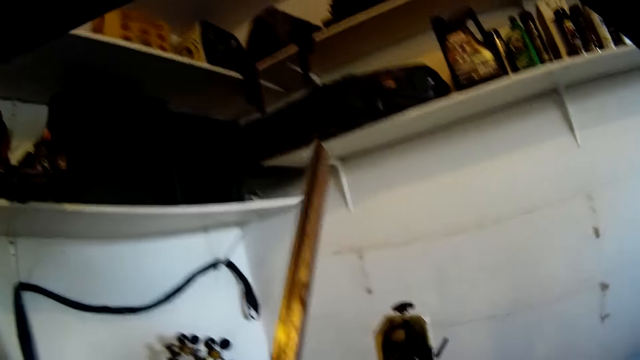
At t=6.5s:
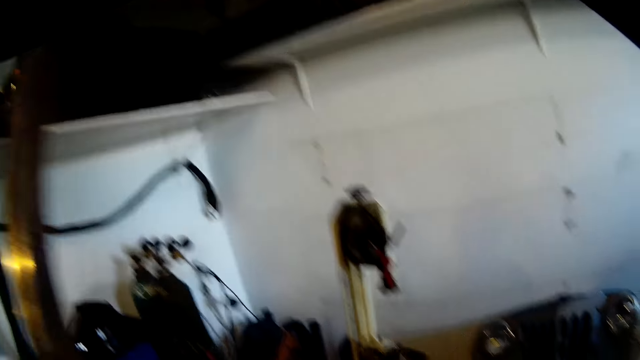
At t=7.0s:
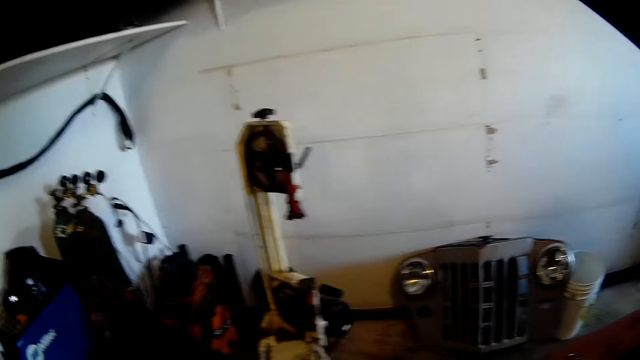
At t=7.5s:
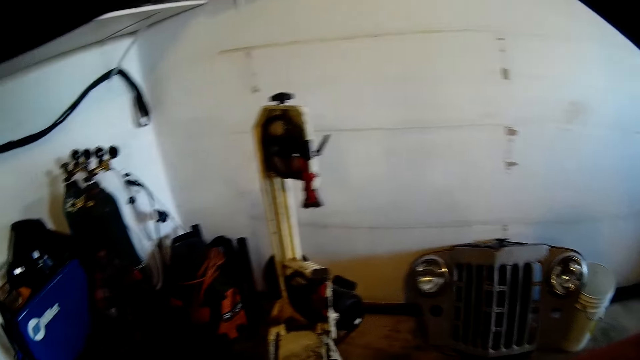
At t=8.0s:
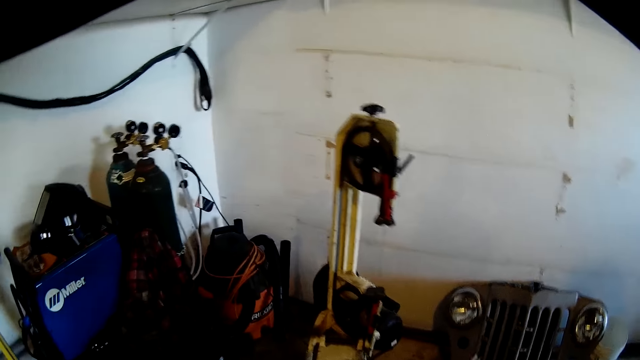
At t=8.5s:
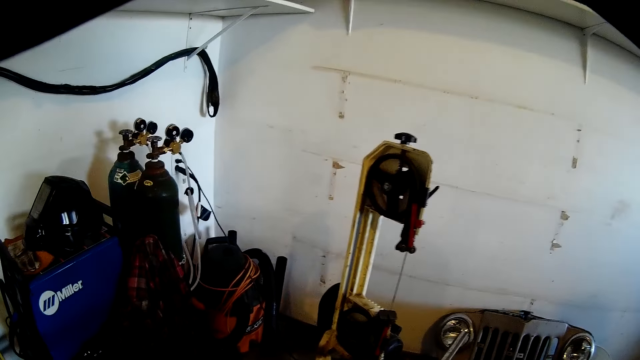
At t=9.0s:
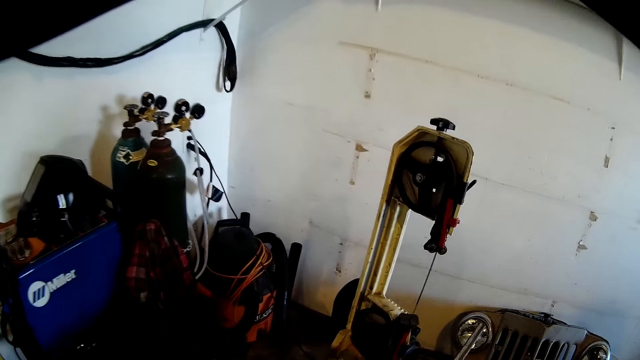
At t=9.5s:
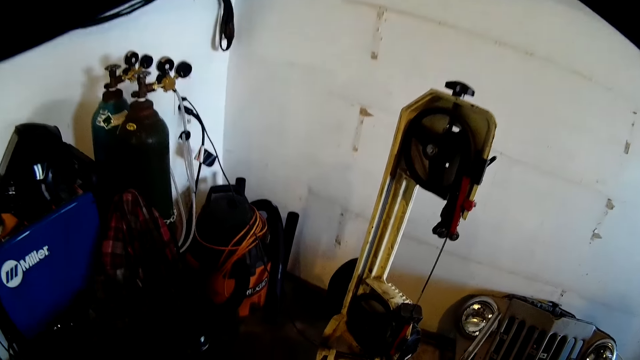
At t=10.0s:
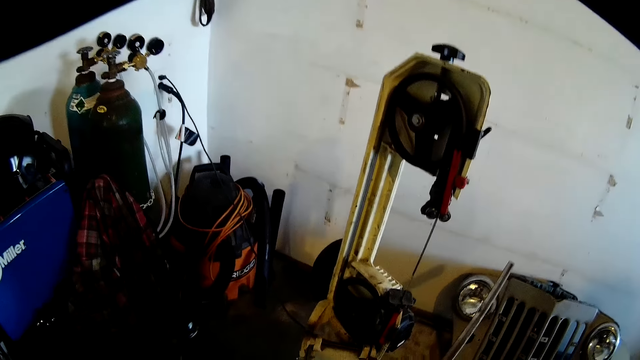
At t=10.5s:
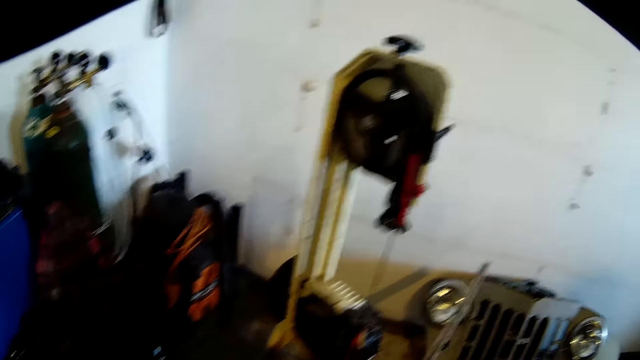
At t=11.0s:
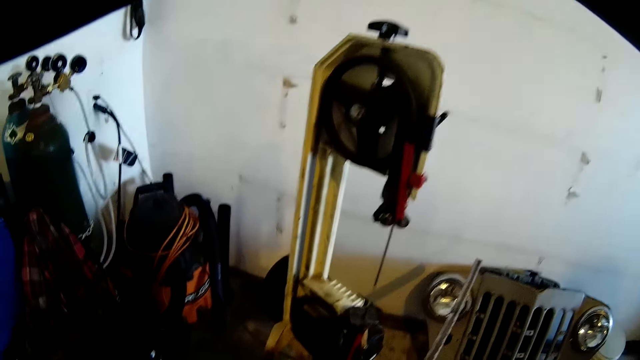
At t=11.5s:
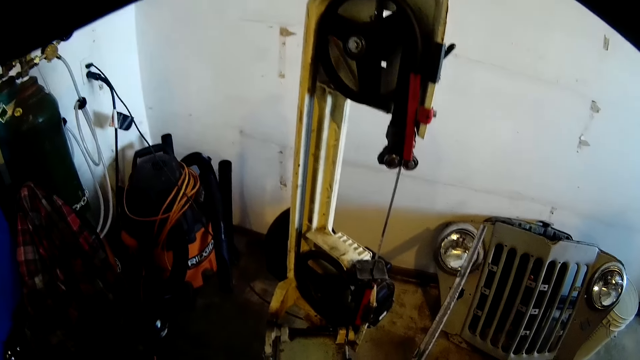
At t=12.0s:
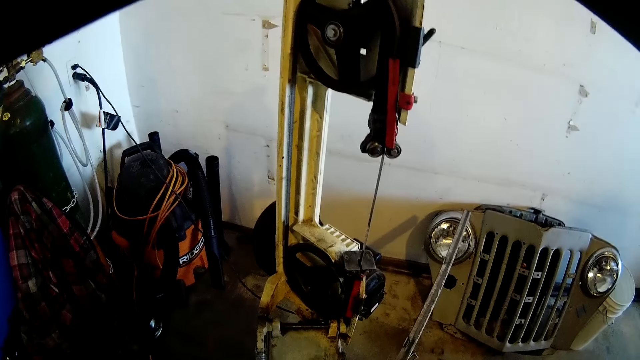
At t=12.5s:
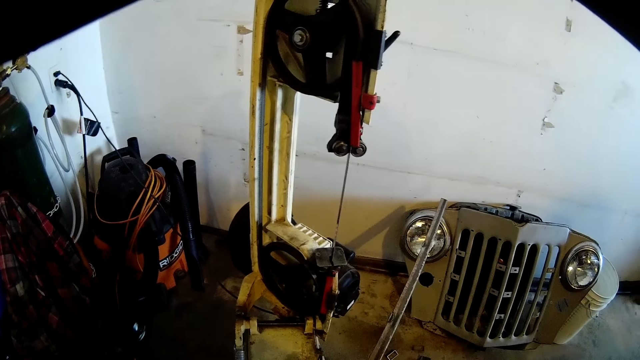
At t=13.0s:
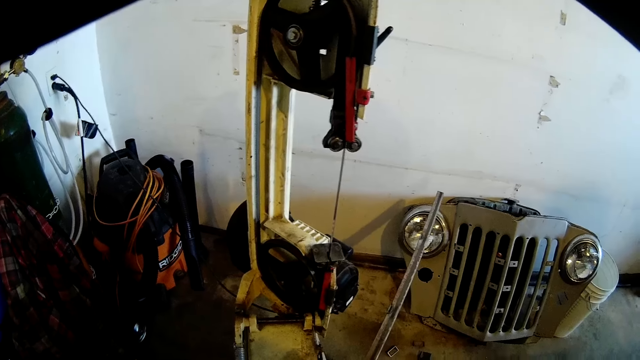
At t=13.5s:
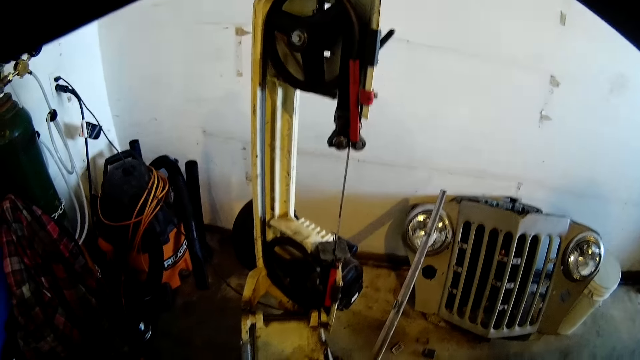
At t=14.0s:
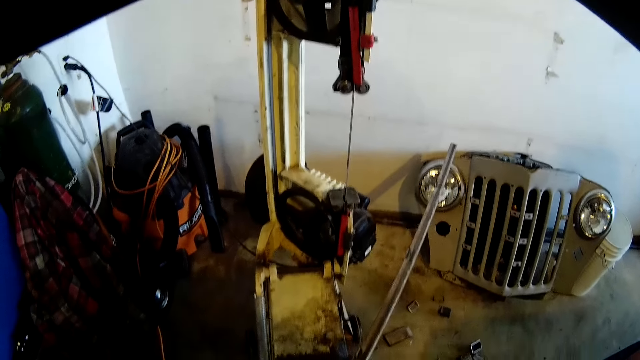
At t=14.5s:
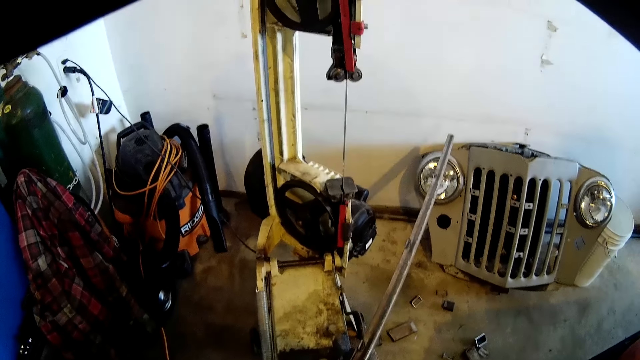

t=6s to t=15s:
The camera wearer moves something up.

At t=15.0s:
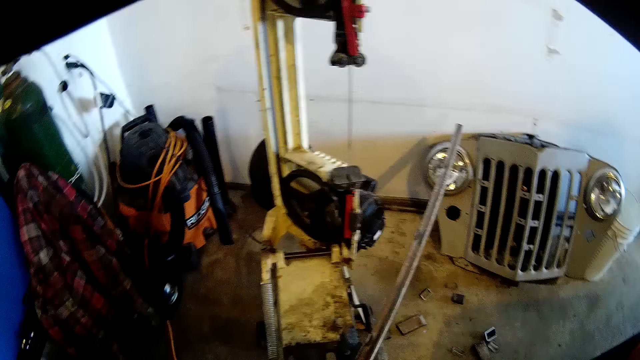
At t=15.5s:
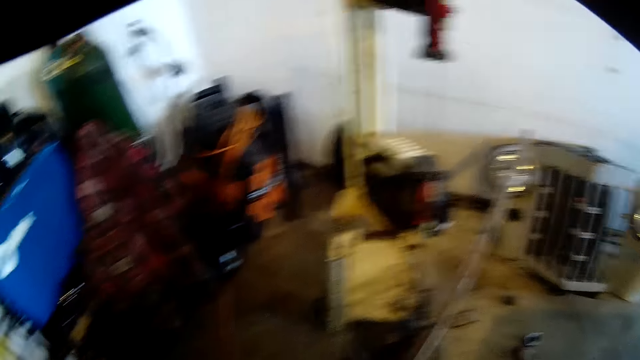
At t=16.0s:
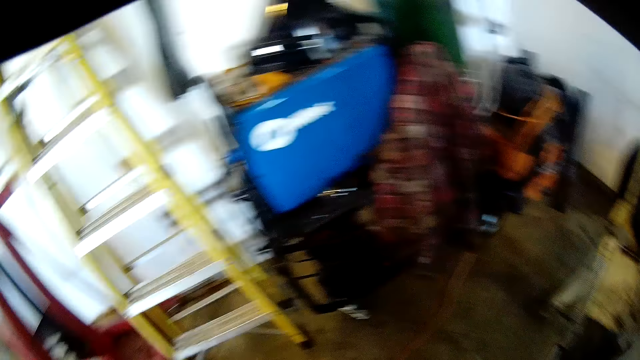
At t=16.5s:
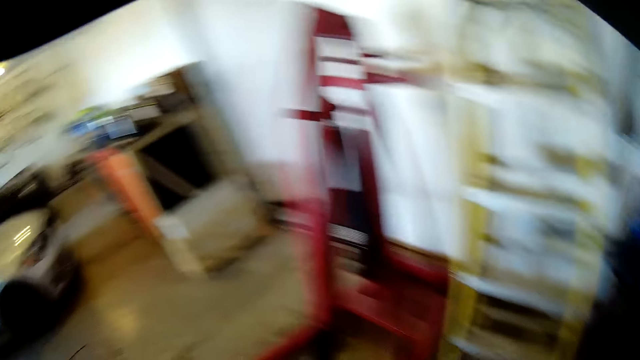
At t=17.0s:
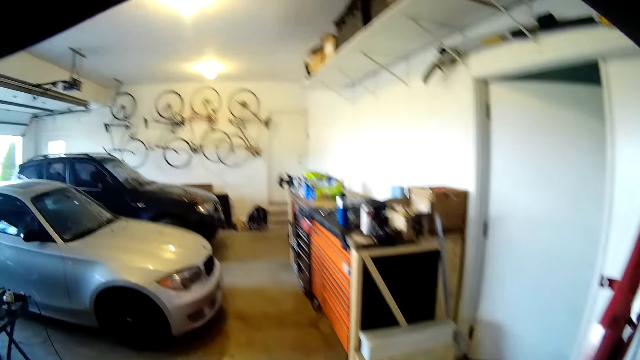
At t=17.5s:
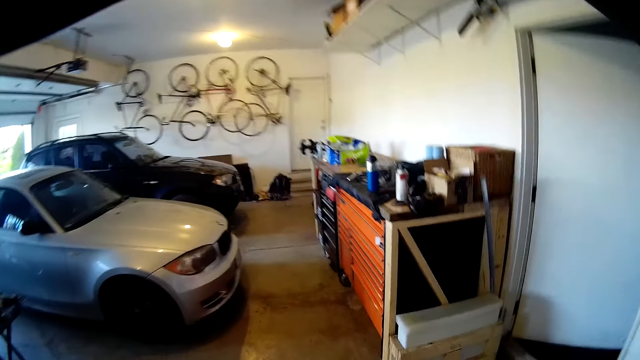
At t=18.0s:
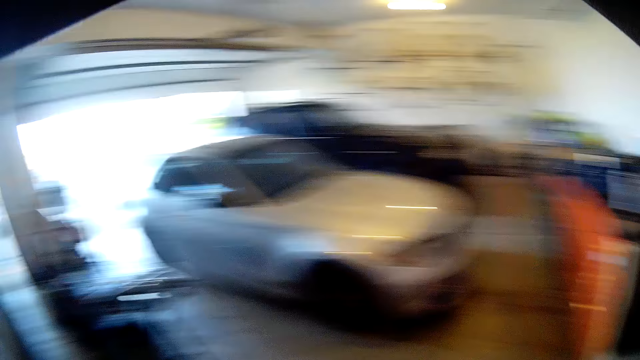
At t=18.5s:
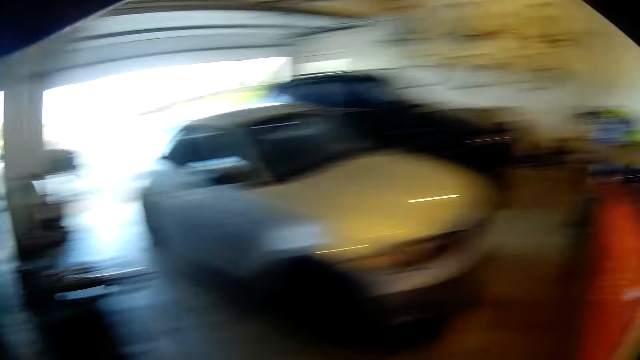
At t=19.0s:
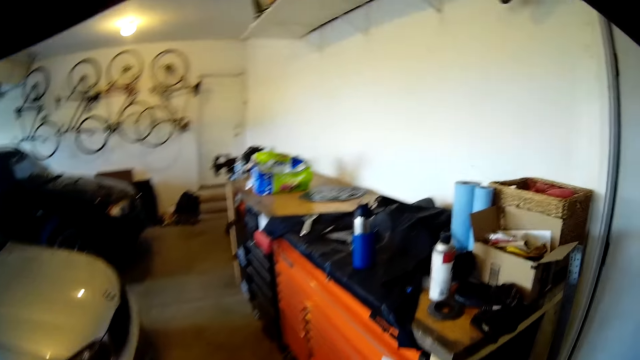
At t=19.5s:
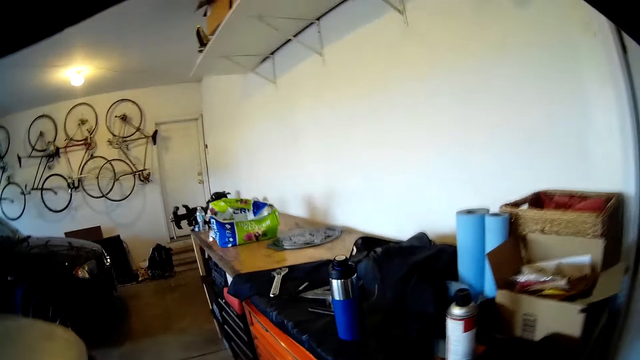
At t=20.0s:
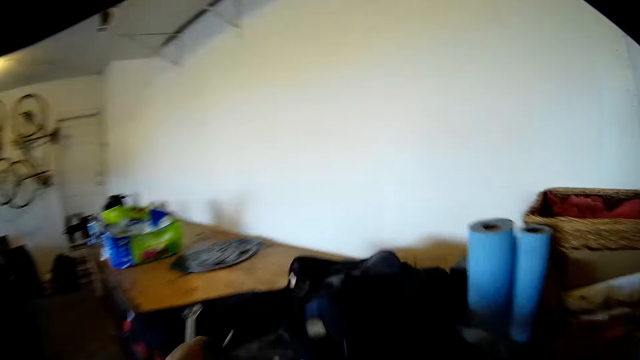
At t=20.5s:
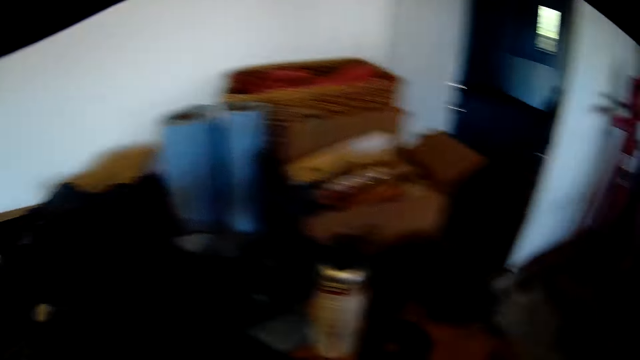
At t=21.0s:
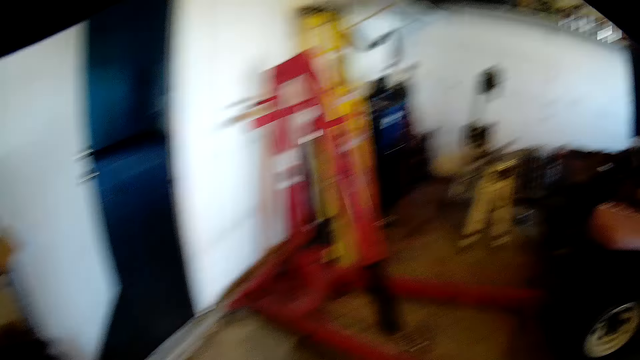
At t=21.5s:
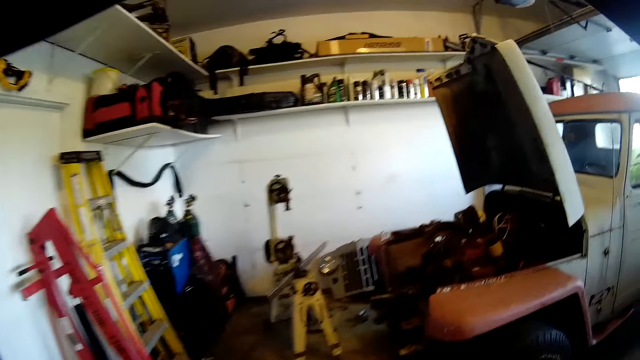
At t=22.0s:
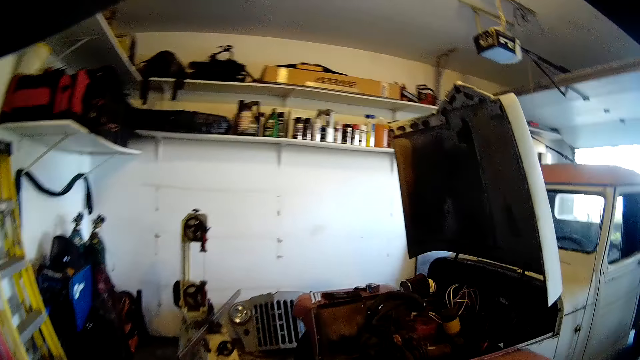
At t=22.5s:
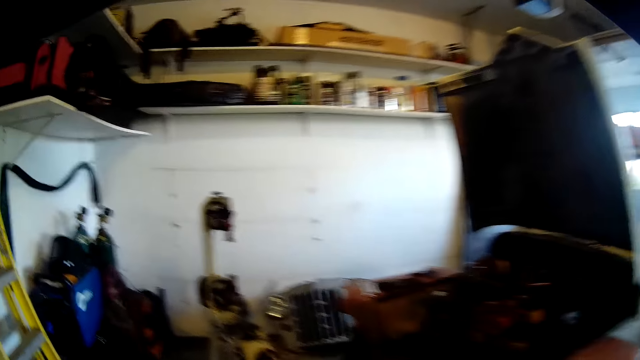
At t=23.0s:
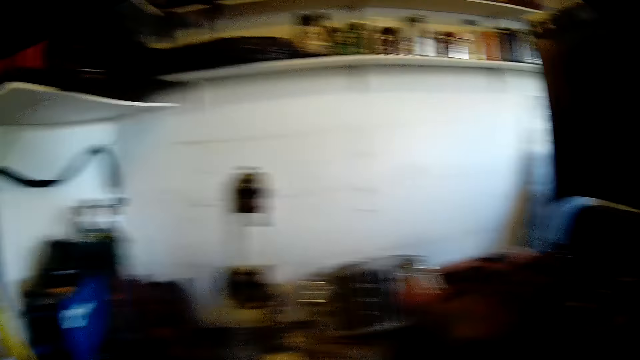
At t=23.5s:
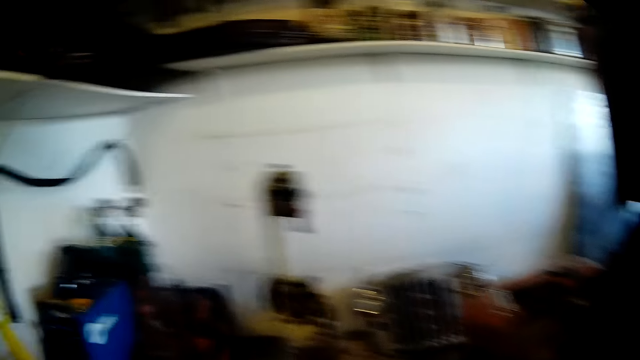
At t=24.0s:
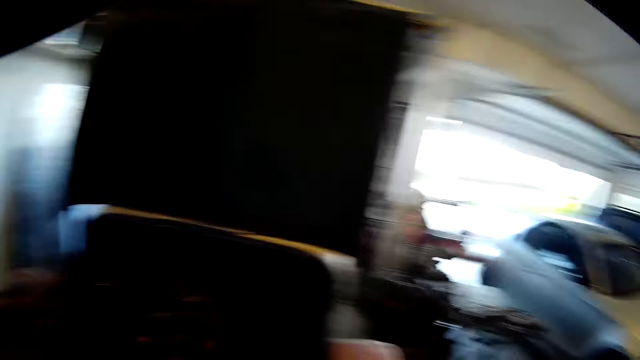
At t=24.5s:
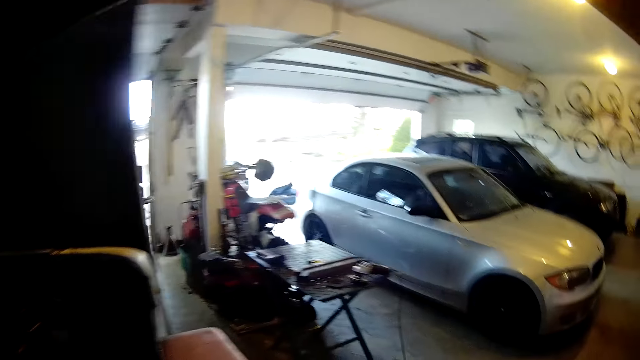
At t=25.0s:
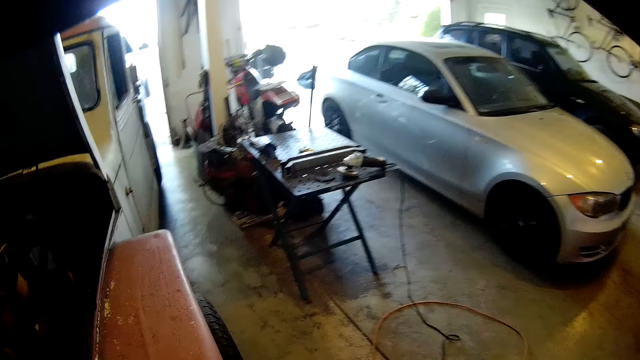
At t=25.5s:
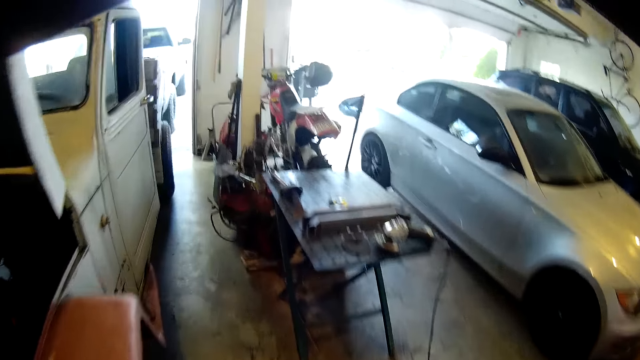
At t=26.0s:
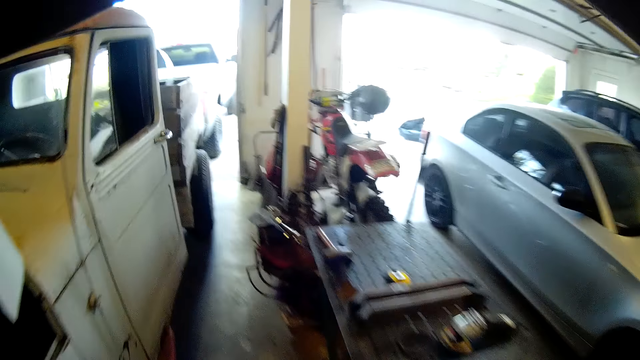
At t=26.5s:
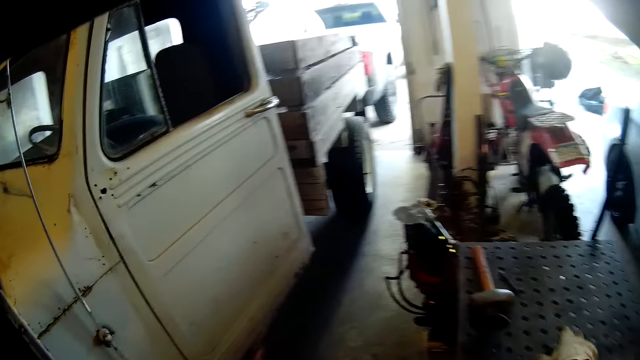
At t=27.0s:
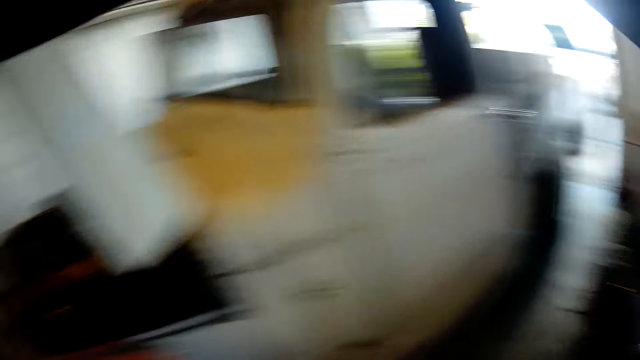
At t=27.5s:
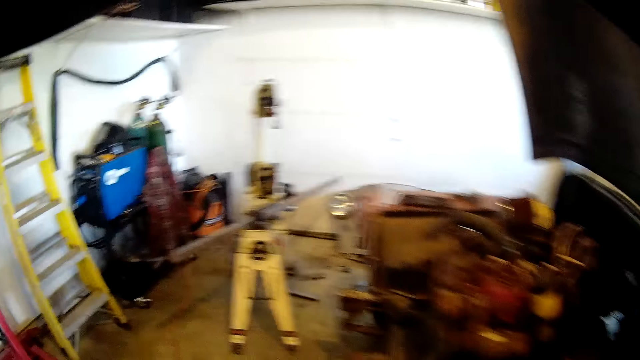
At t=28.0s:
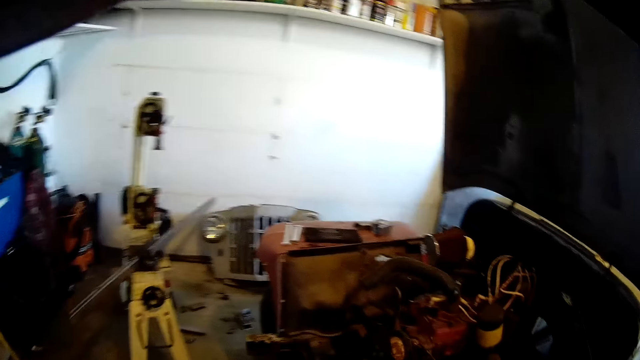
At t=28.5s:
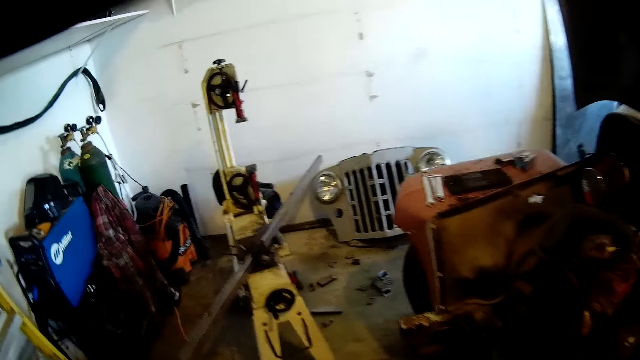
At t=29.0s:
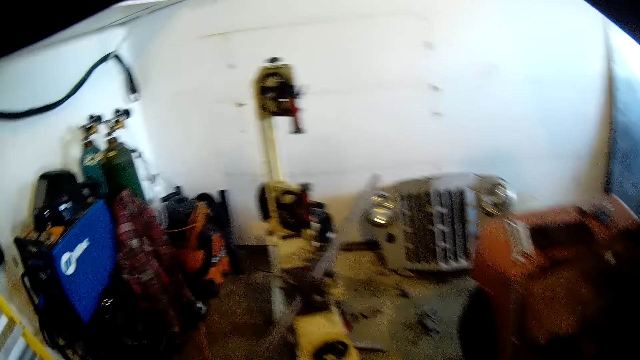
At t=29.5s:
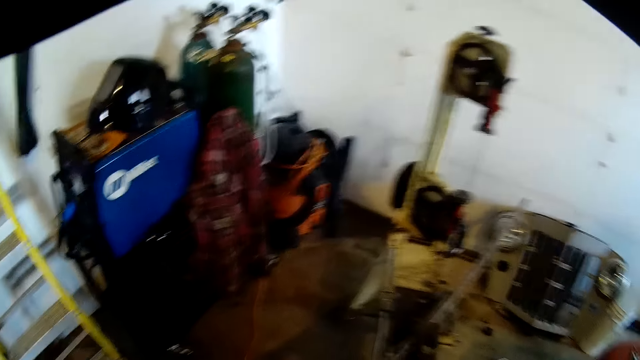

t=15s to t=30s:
The camera wearer places something on the machine. He looks to the left. He walks to the left. He picks a marker from a workshop table with his left hand. He looks at the table.
